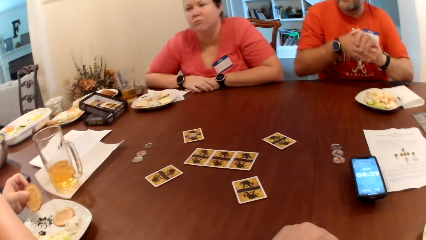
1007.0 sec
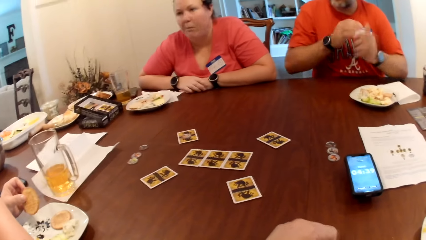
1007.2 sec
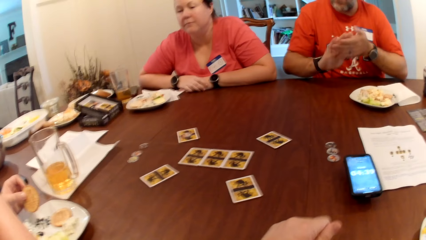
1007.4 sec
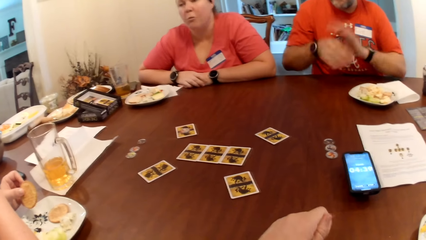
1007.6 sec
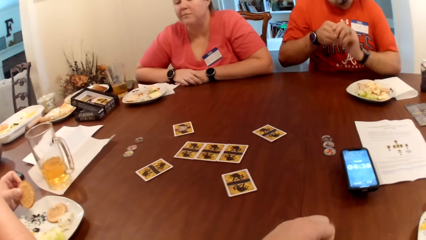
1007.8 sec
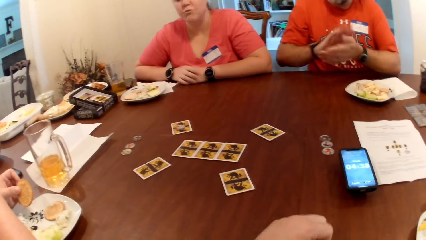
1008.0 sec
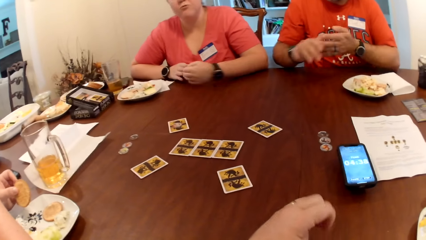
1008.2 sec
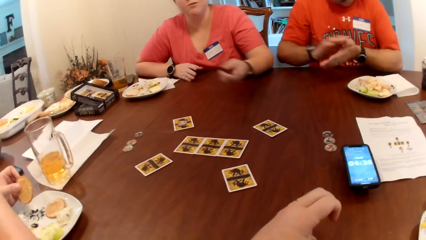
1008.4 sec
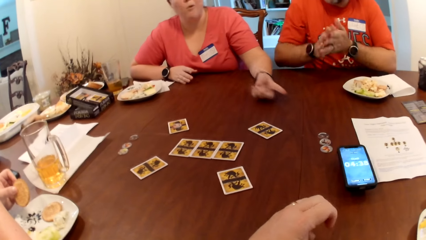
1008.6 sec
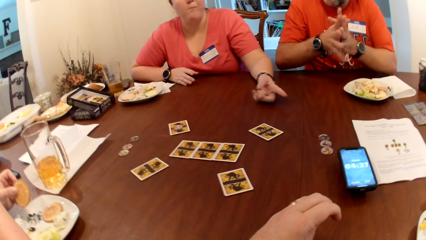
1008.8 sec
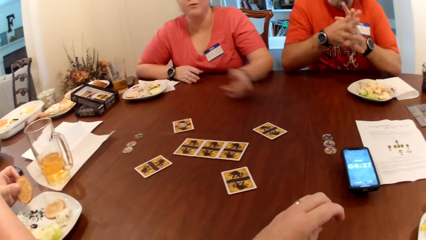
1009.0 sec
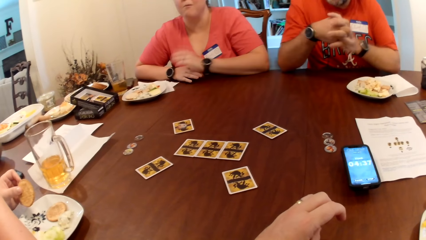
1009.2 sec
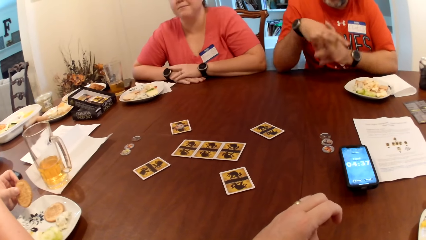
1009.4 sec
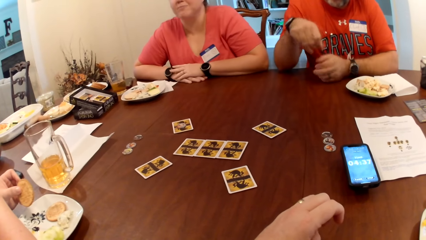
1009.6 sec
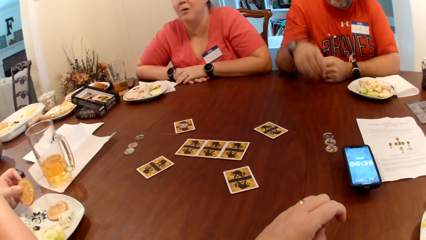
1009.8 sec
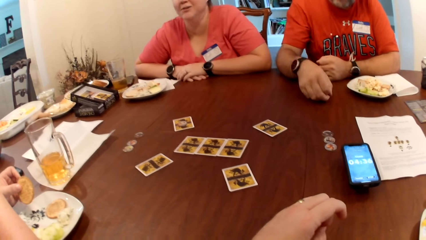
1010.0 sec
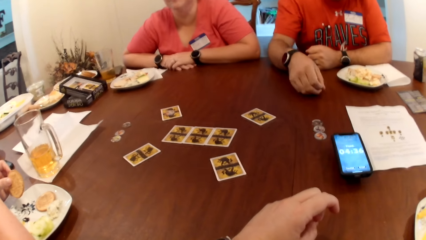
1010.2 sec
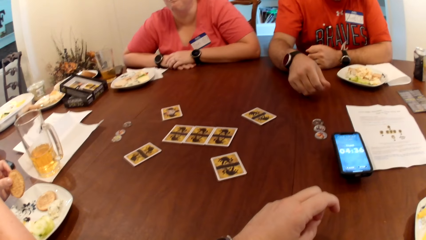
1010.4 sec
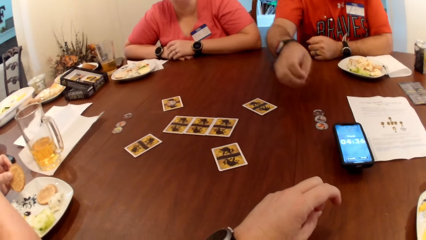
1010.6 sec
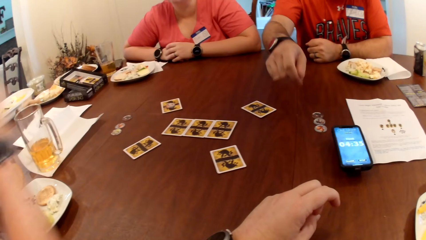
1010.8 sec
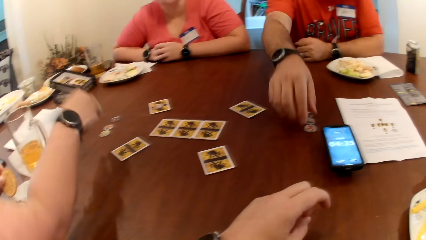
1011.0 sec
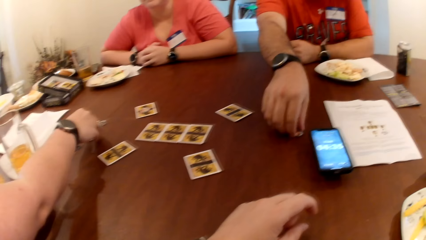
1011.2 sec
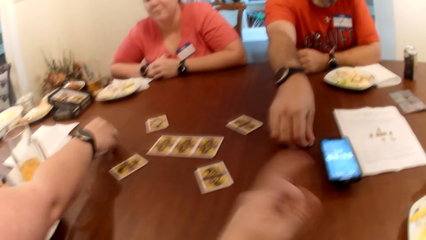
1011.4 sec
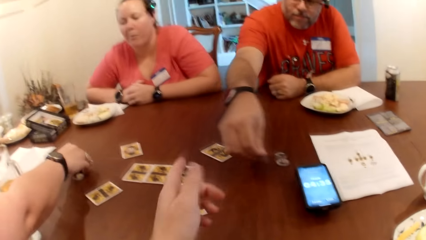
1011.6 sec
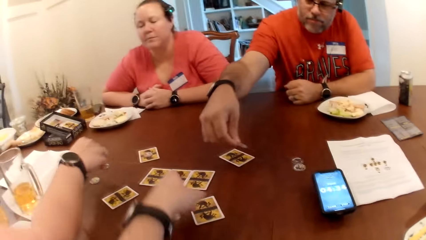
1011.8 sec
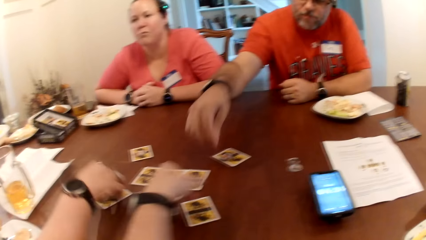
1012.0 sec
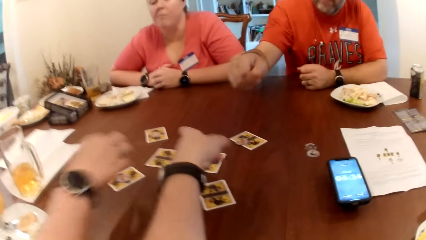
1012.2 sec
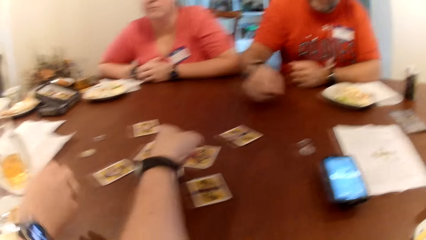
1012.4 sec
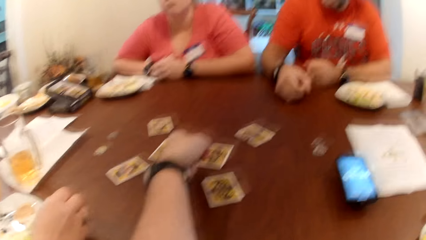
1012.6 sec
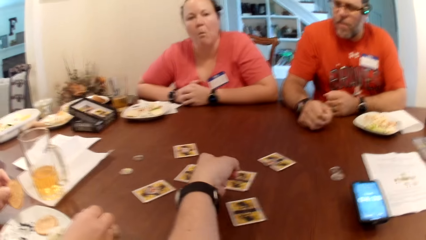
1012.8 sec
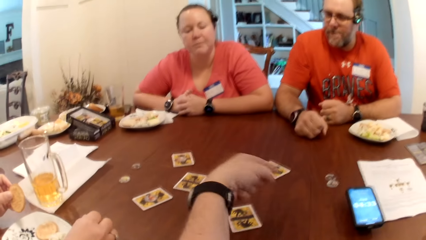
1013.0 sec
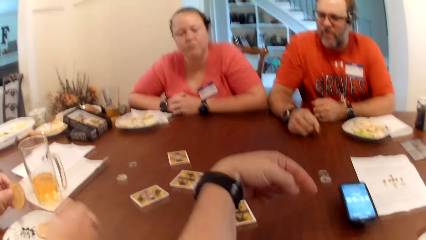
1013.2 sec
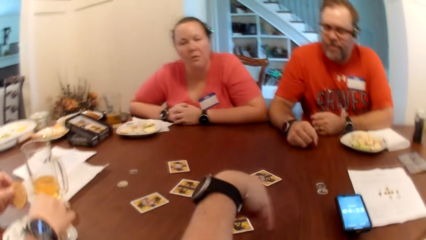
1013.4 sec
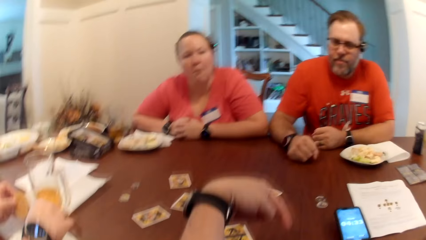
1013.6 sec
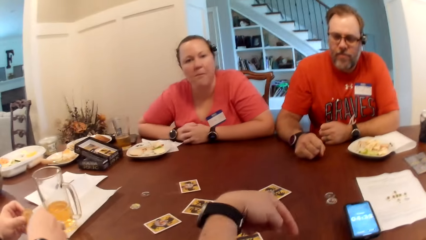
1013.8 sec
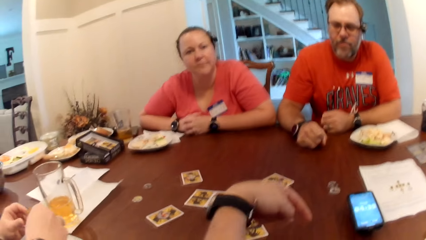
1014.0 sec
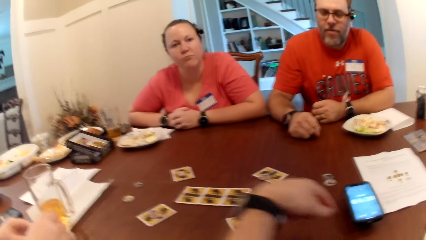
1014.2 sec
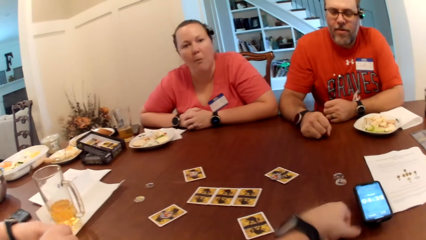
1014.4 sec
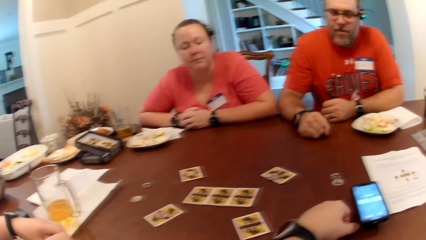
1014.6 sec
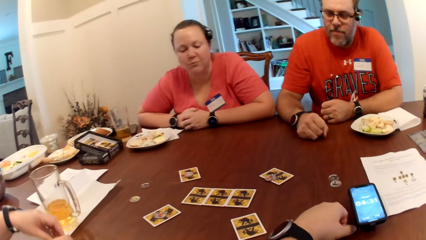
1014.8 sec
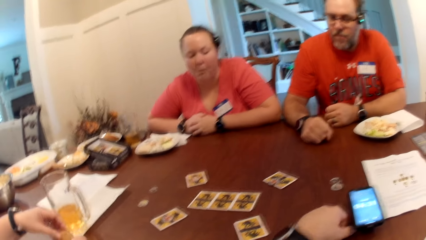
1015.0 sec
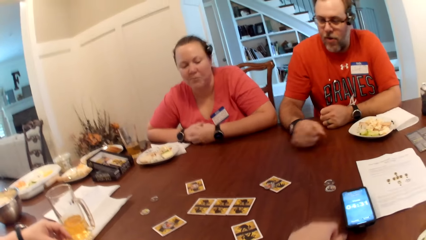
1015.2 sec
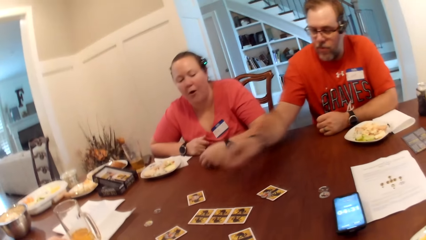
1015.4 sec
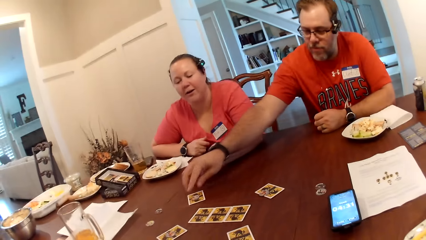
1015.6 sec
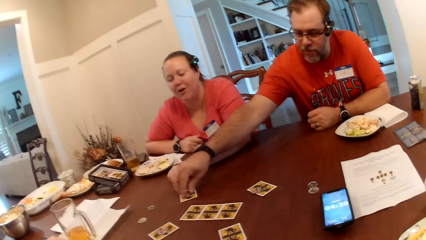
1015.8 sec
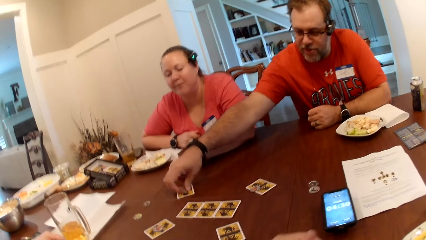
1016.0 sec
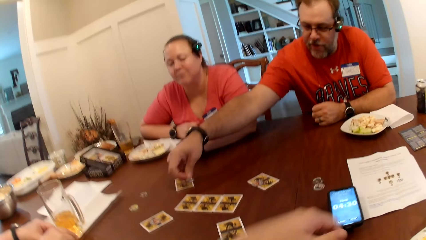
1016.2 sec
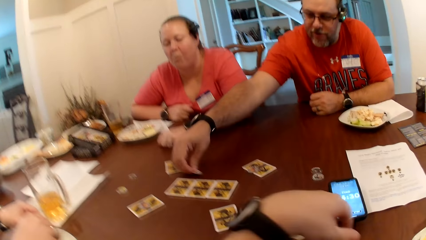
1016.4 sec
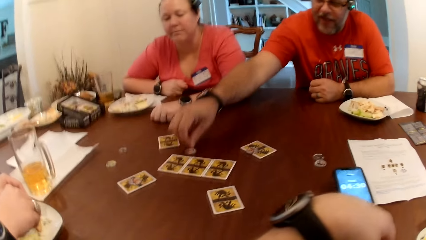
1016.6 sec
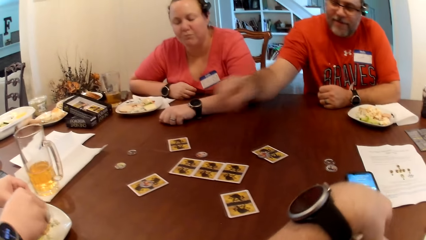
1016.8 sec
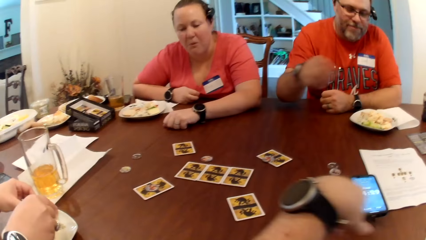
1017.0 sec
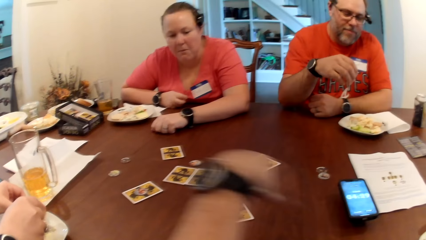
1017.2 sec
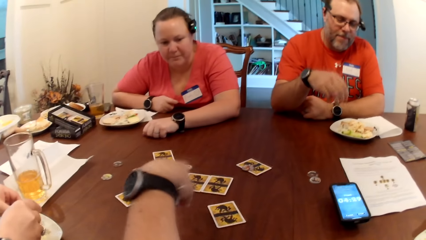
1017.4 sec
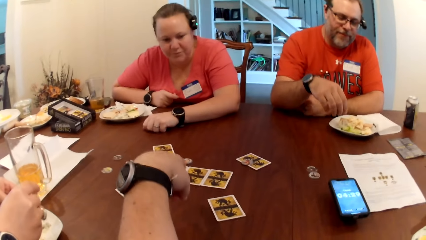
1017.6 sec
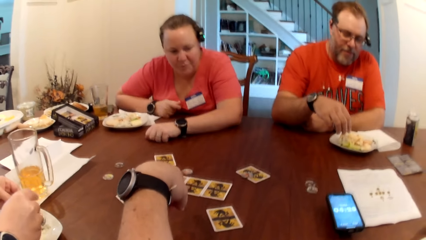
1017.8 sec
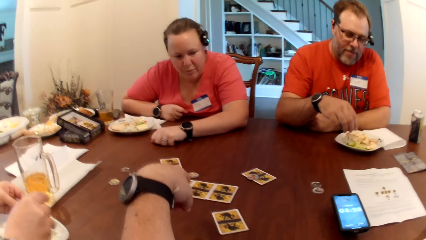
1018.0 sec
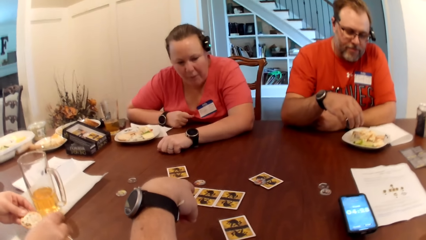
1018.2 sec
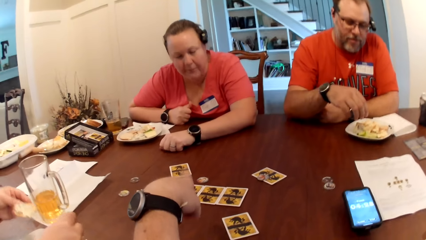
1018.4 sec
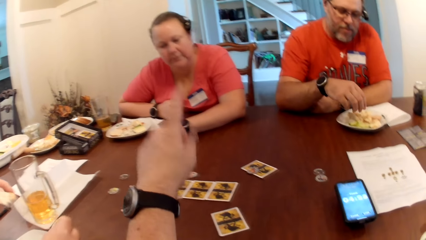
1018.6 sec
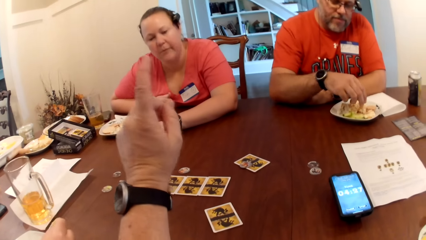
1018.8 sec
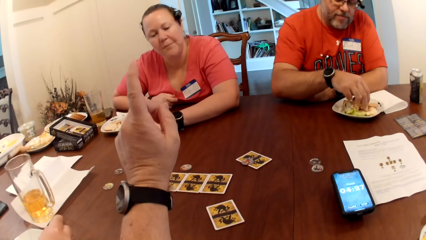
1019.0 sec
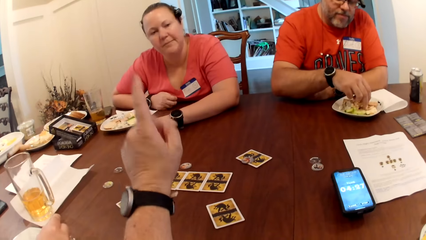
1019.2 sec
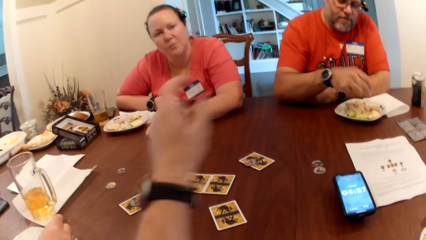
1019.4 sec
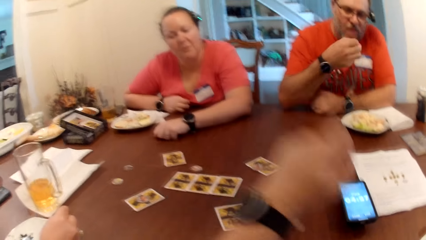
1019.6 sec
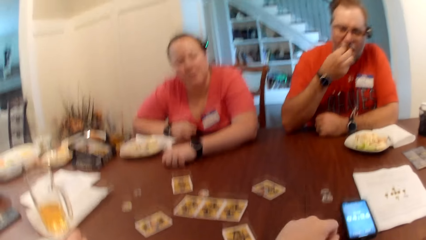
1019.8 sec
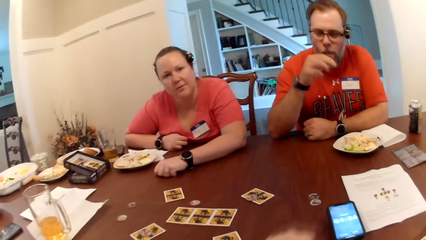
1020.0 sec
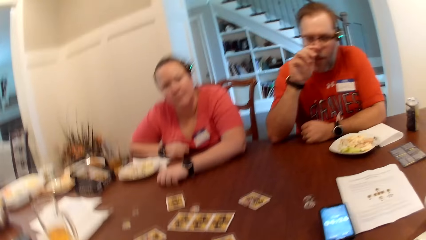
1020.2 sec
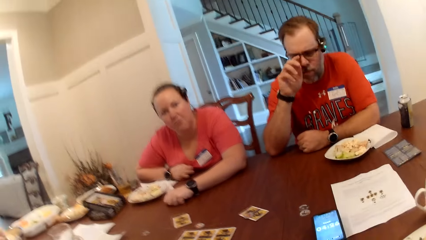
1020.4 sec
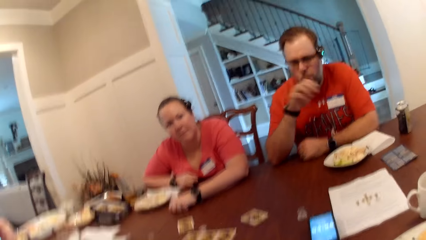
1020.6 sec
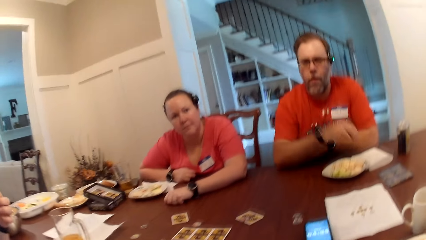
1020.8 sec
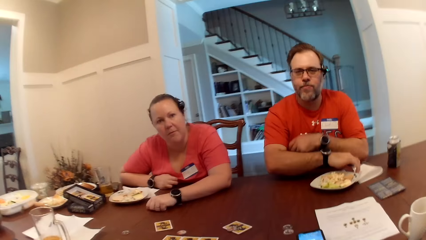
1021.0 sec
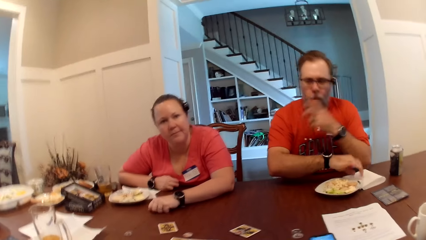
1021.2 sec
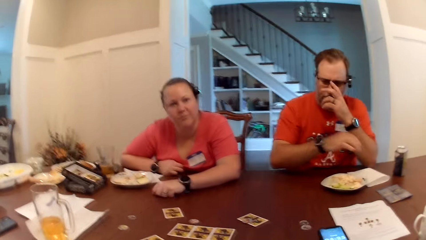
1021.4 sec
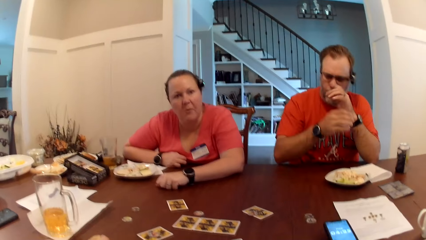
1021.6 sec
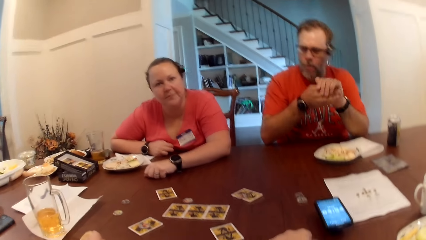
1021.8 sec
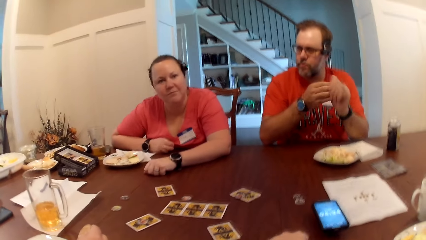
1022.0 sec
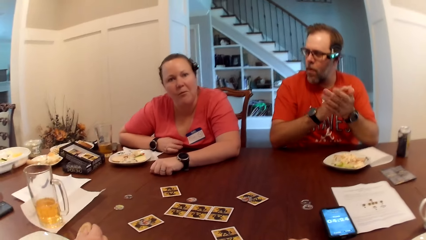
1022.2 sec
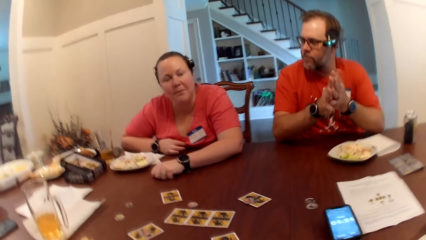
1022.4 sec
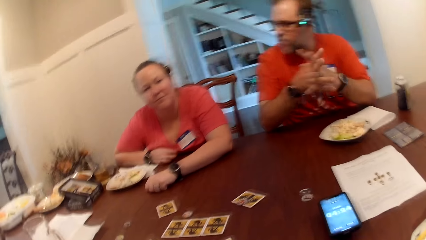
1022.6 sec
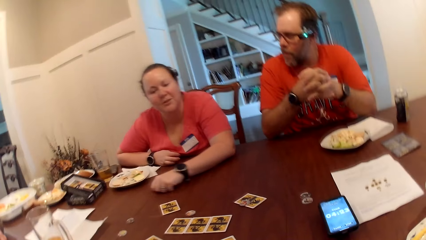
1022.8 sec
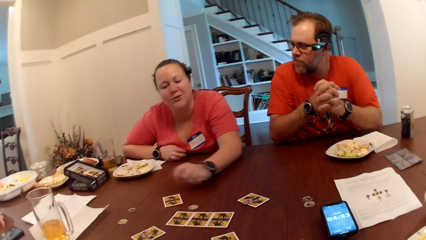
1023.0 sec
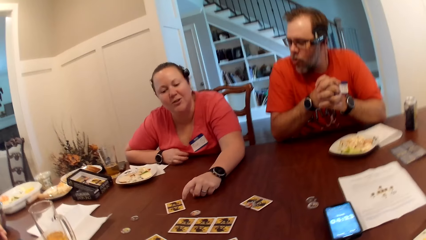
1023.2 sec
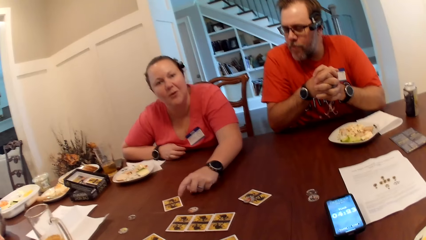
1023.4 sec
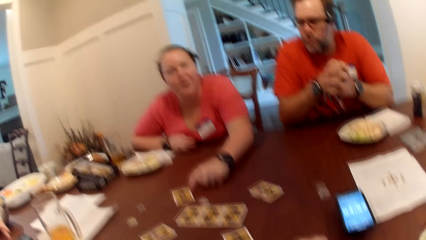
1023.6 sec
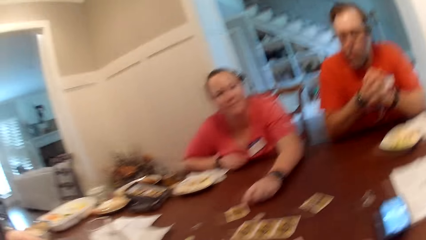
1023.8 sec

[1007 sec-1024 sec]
A man wraps both palms together. A woman picks up a token with her right hand. The man picks up a token on the table with his right hand and drops the token on the card with his right hand. The woman drops the token on the card with her right hand. The camera wearer plays cards. The man picks up the token on the card with his right hand and drops the token on the card on the table with his right hand. He picks fruit from the plate with his right hand, eats the fruit in his right hand, and adjusts his eye glasses with his left hand.
